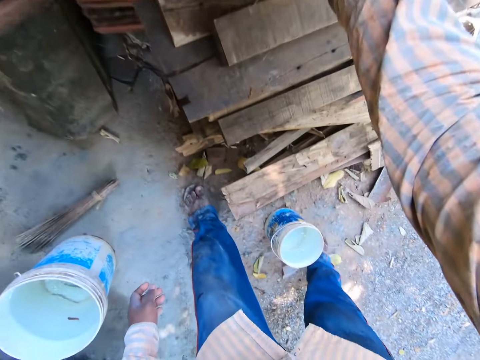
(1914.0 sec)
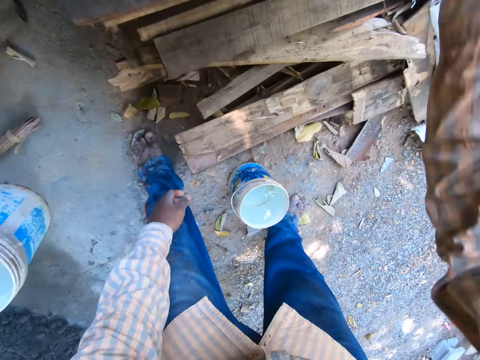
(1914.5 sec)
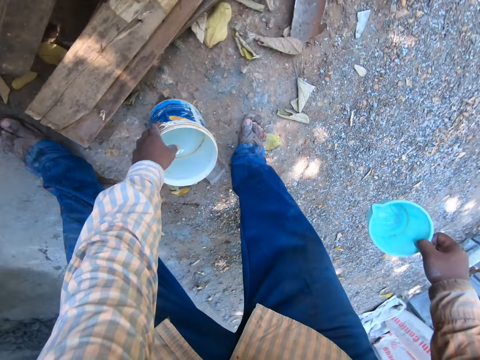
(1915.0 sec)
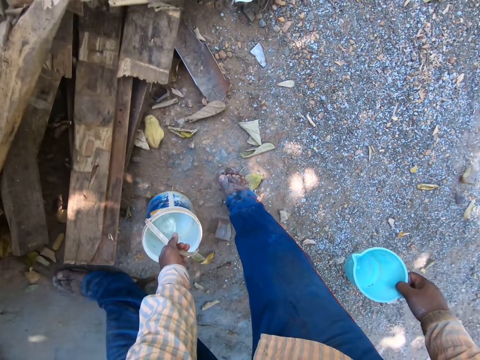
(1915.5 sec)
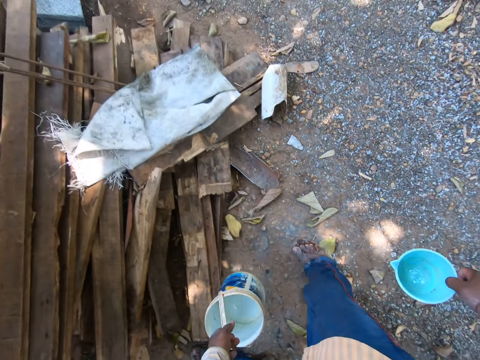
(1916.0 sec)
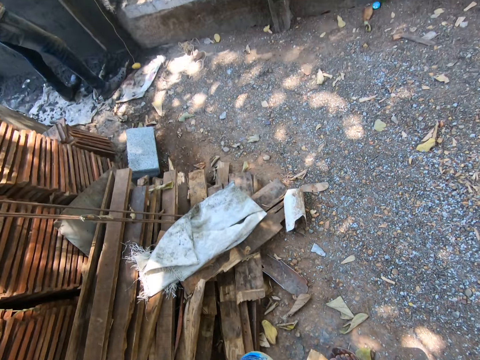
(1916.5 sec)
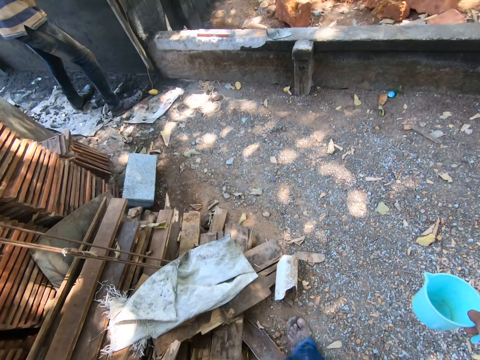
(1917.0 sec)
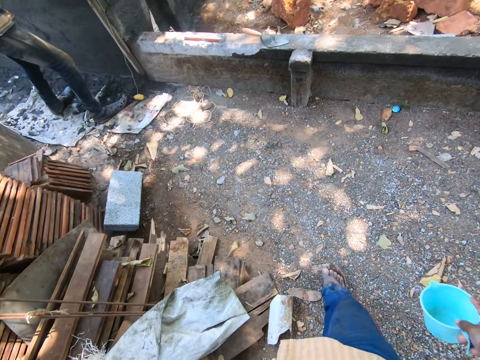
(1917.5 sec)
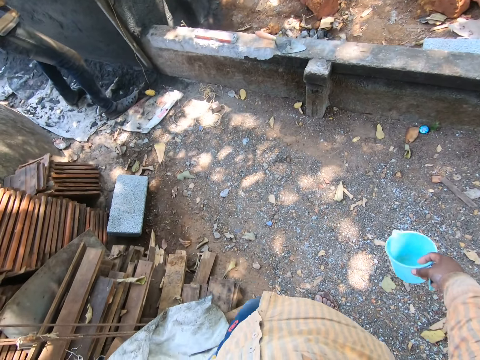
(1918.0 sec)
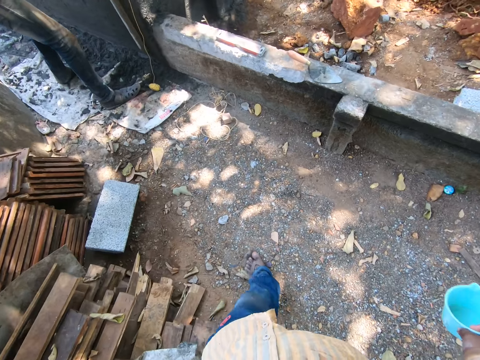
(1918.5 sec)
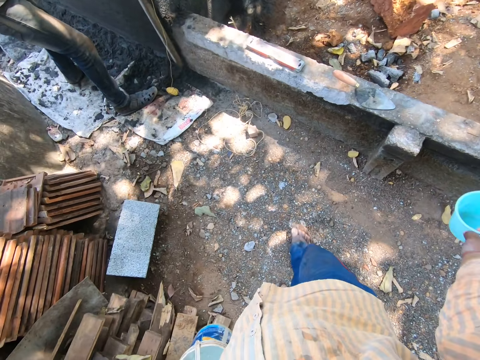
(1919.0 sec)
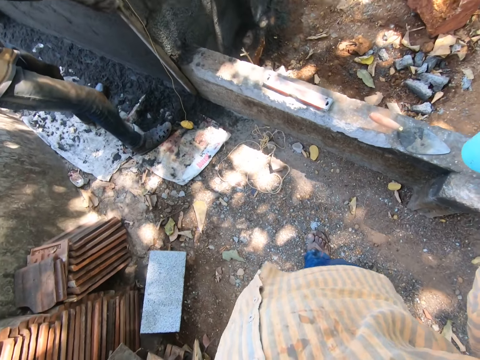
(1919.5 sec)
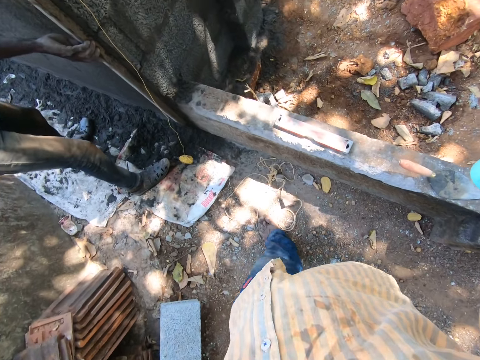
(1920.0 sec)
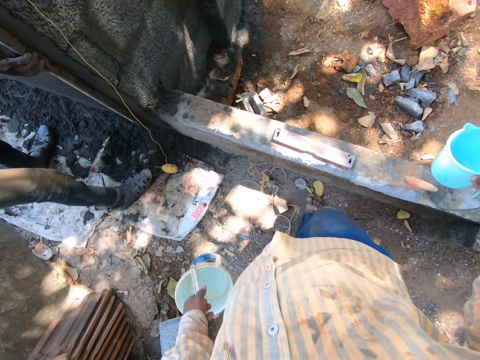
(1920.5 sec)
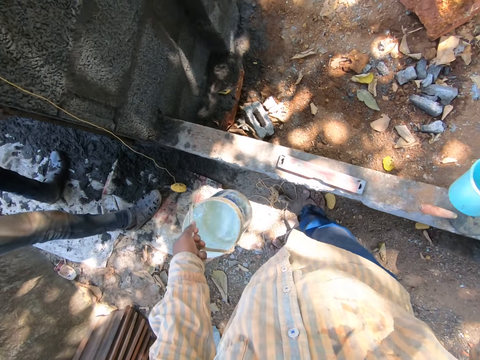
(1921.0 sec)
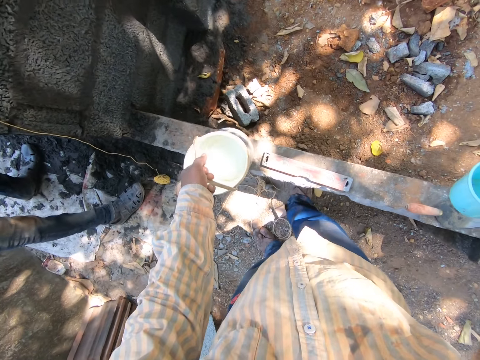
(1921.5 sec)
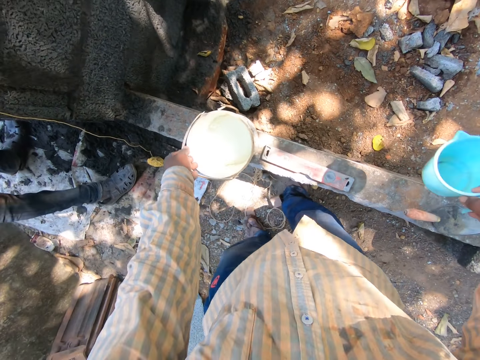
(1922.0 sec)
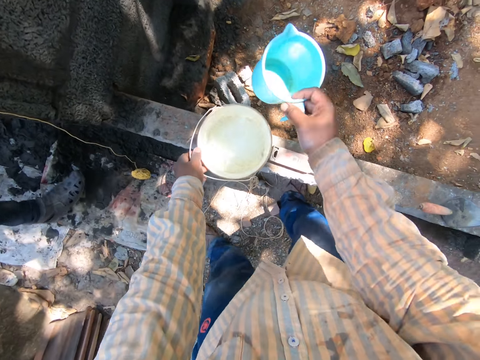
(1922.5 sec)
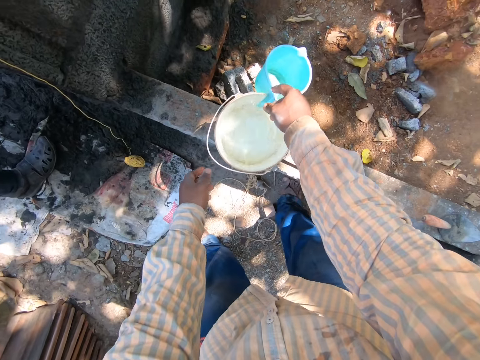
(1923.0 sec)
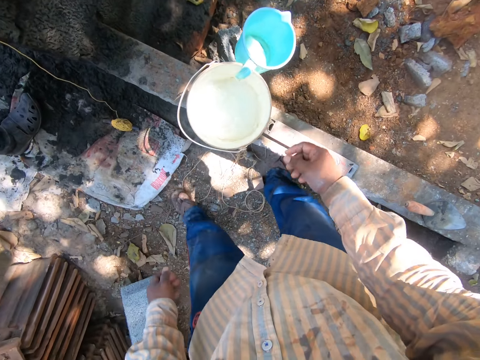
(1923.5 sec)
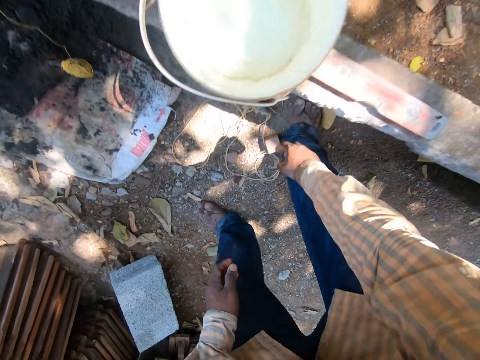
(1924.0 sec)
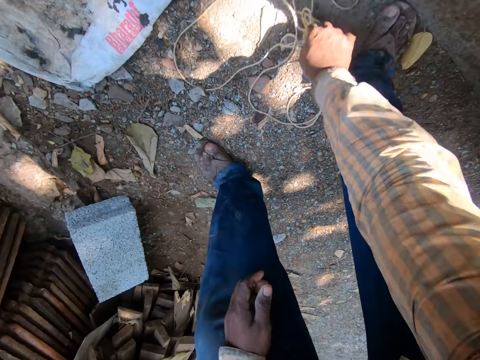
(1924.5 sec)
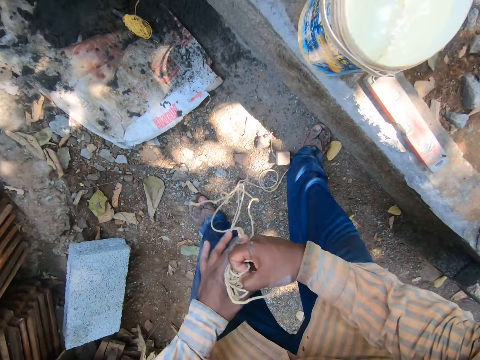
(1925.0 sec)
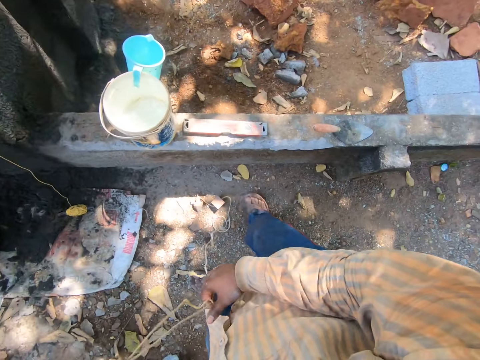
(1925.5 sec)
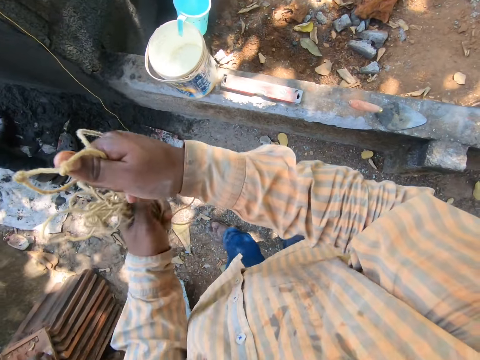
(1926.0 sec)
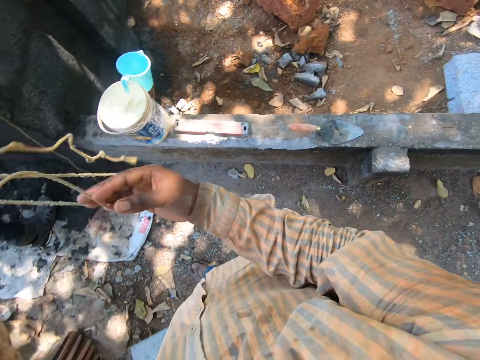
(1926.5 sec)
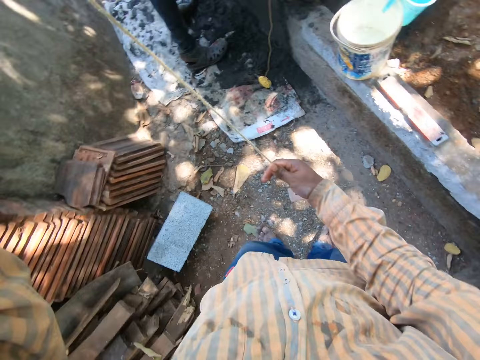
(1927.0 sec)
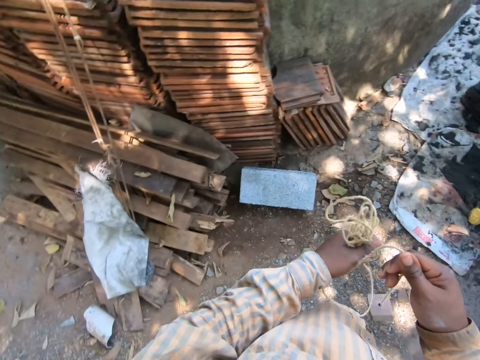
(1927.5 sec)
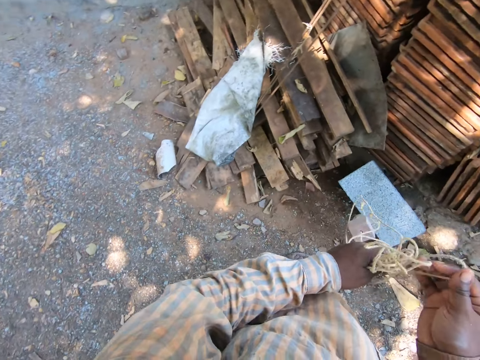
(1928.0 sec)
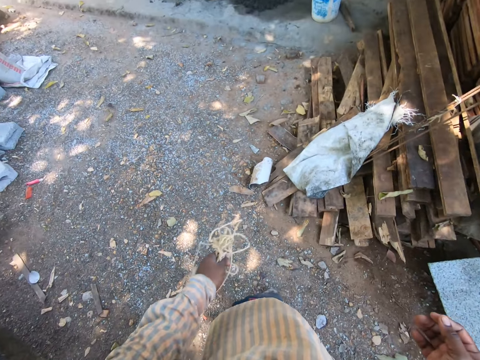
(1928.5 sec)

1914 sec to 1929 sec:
The camera wearer picks up a cup from a pile of wood with his right hand. He carries the tin of water. He picks up the bucket of water from the ground with his left hand. A man smoothens cement on the wall with the stick in his hands. The camera wearer drops the bucket of water on the wall with his left hand. He hangs the cup on the bucket of water with his right hand. He picks up a plumb bob from the ground with his hands. He moves the plumb bob.

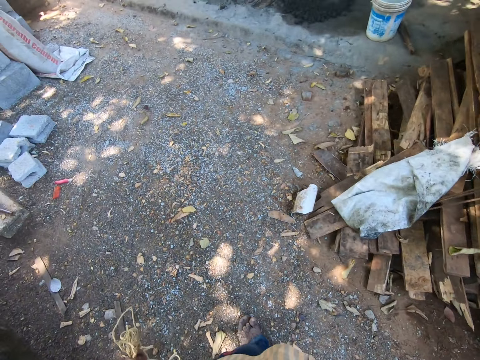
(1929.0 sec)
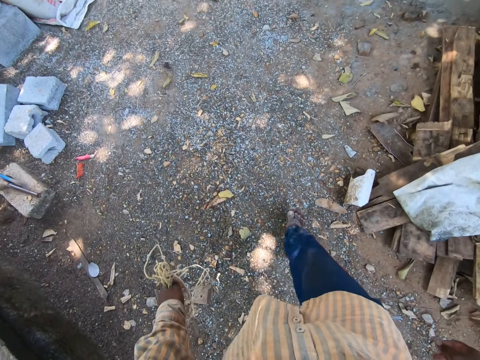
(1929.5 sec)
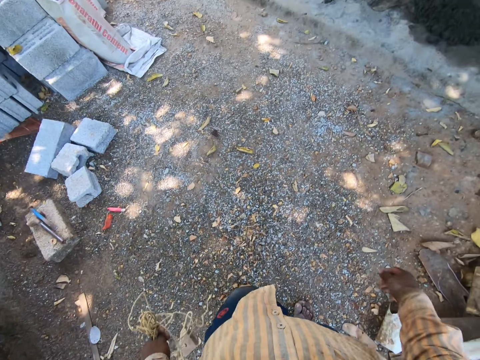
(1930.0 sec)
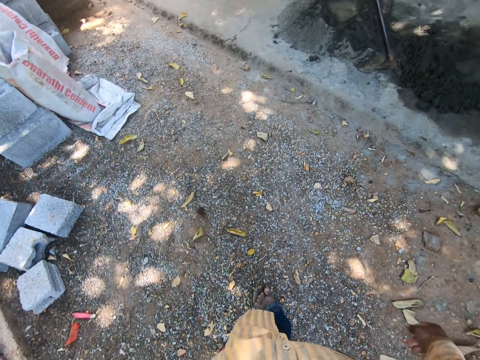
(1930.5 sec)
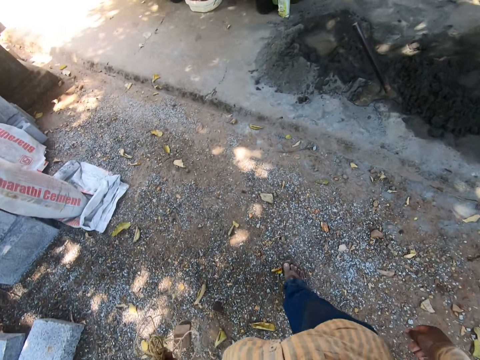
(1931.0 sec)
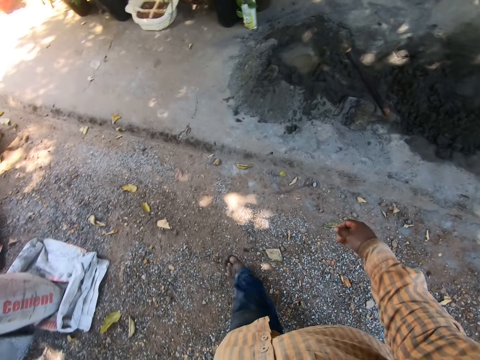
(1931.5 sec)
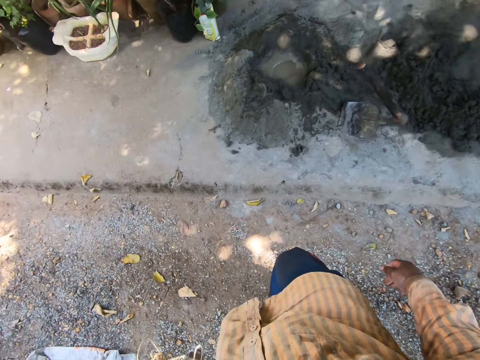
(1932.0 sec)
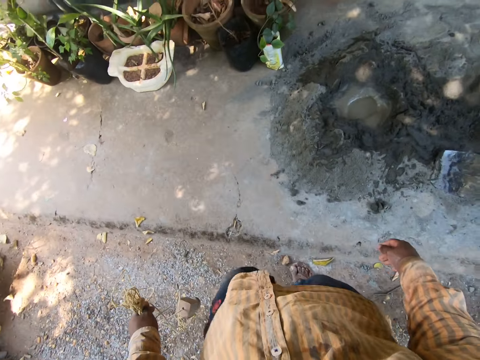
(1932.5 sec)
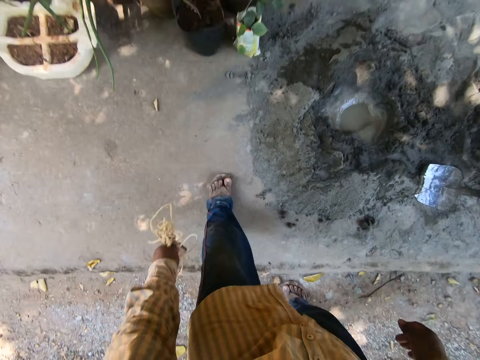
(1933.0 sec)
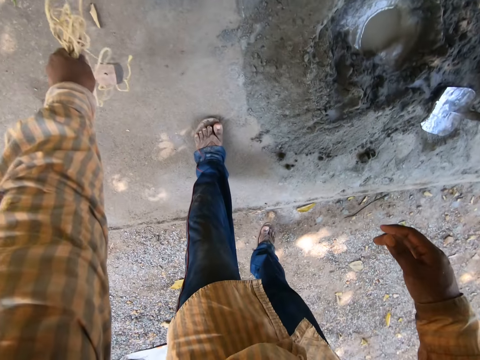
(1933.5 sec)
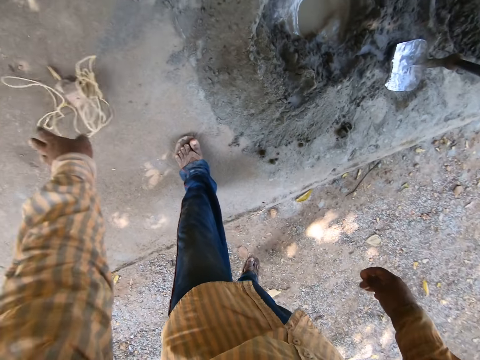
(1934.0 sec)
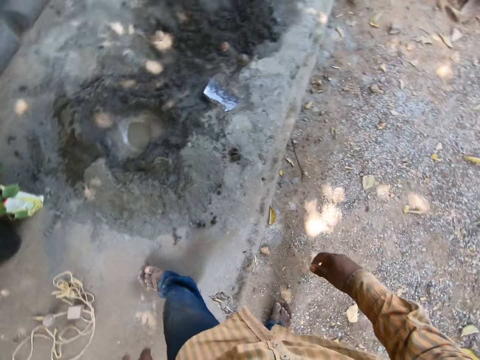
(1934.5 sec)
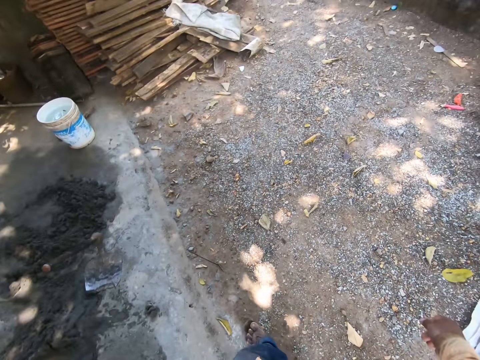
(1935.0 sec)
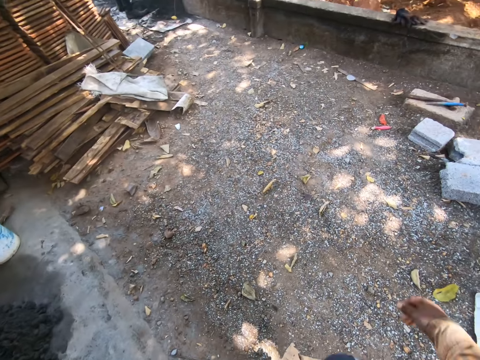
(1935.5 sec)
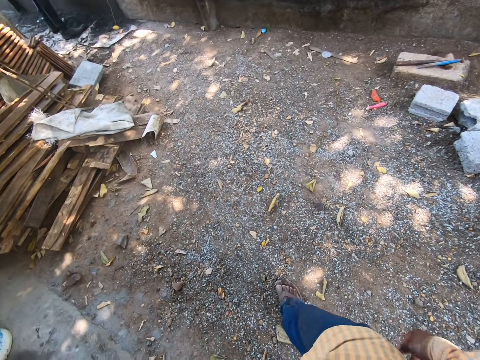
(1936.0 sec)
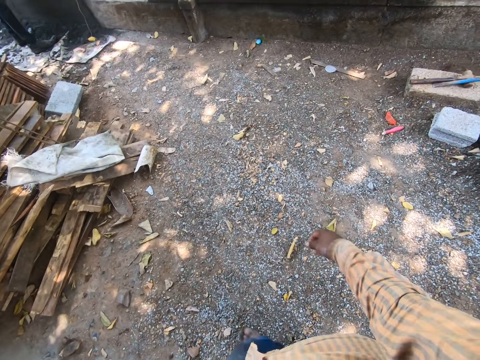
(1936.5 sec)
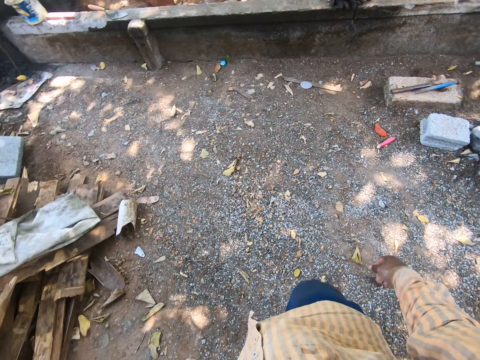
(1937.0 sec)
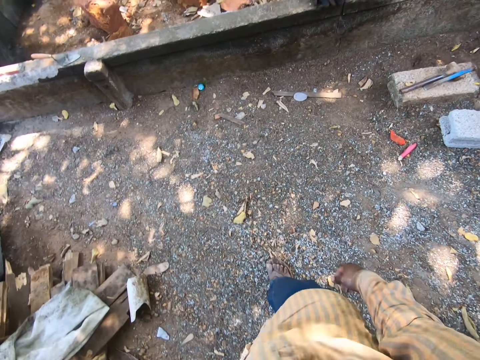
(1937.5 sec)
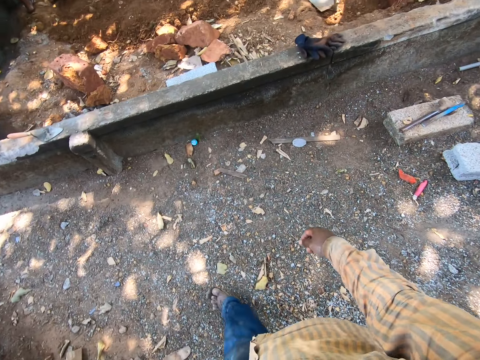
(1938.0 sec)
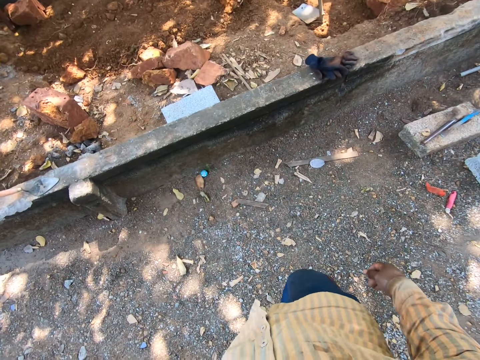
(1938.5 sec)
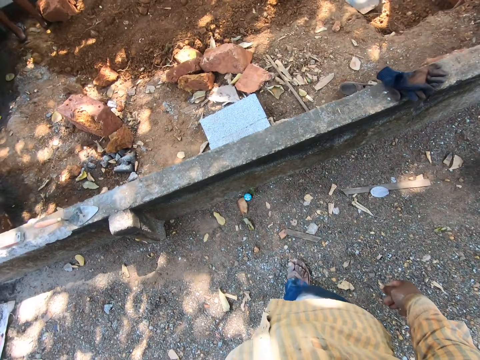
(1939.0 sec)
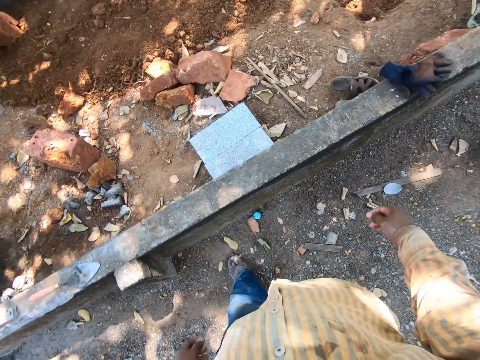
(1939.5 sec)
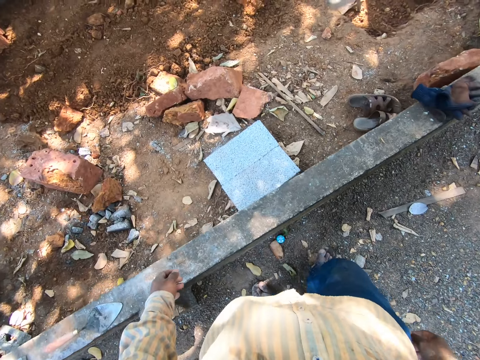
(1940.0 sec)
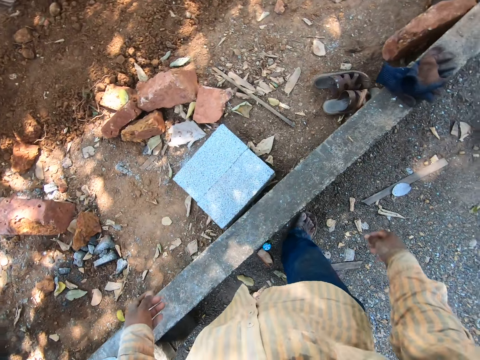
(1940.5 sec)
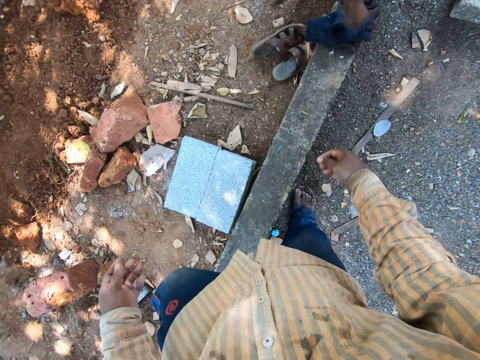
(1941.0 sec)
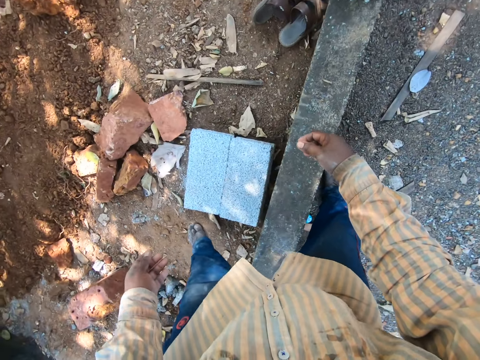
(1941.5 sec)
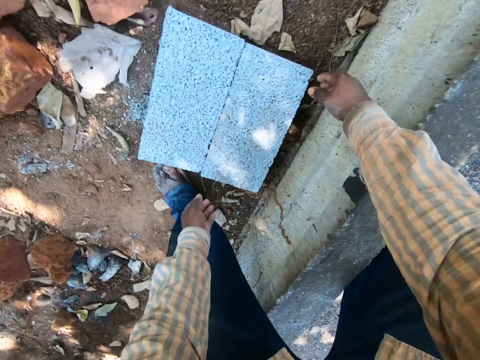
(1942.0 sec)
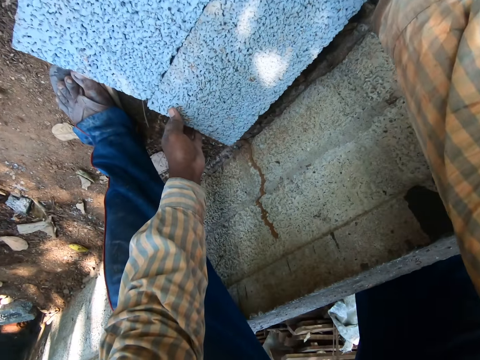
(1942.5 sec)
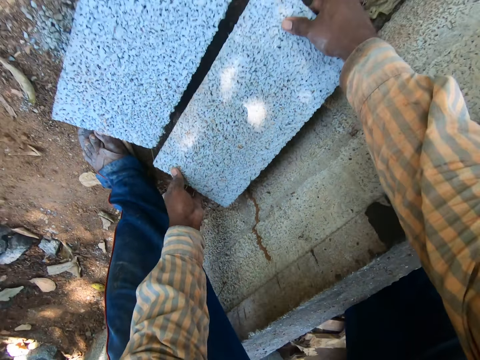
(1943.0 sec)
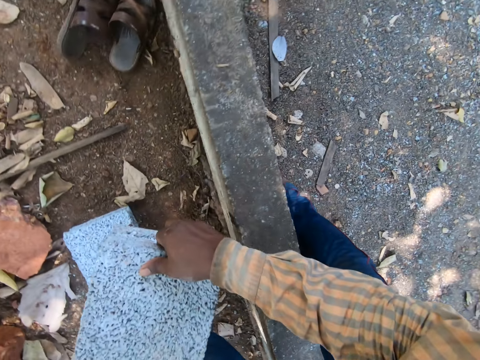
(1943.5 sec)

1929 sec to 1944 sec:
The camera wearer throws the plumb bob on the ground with his left hand. He picks up a block from the ground with his hands. He moves blocks.
